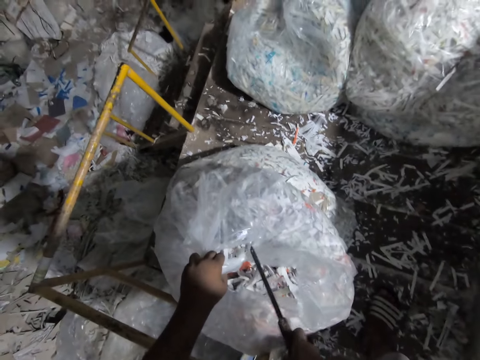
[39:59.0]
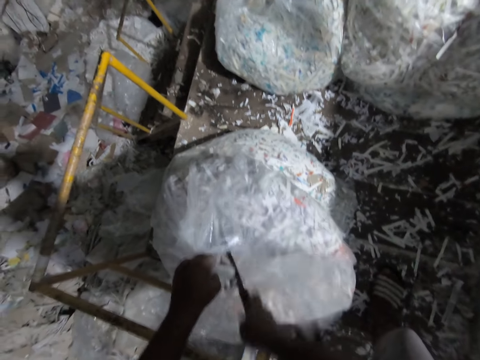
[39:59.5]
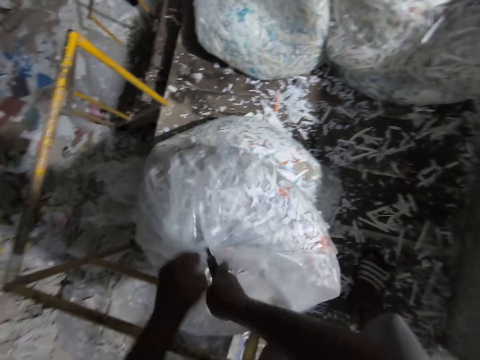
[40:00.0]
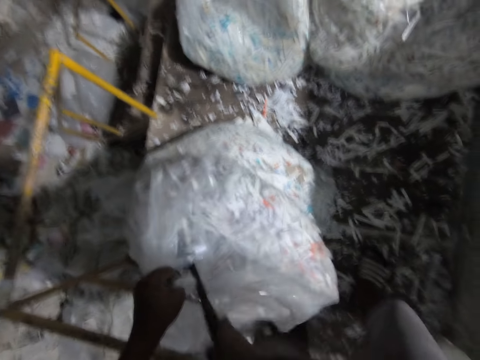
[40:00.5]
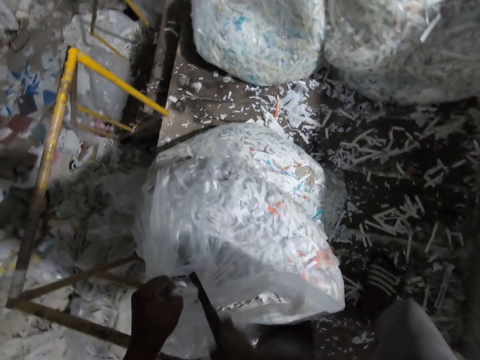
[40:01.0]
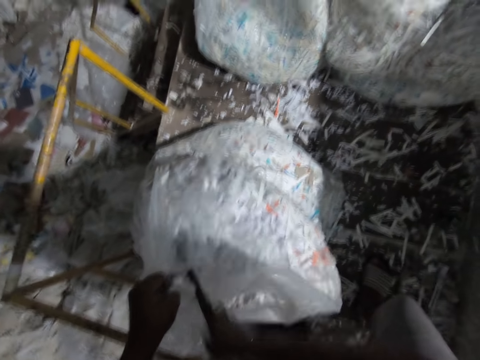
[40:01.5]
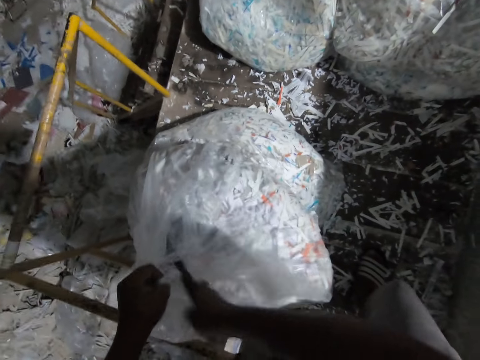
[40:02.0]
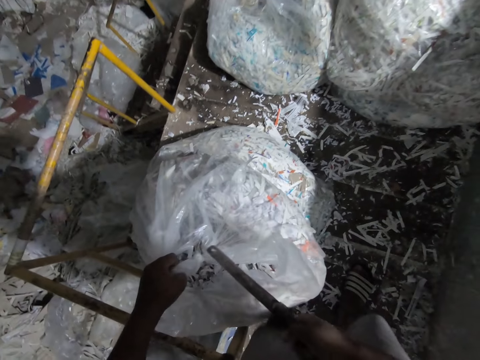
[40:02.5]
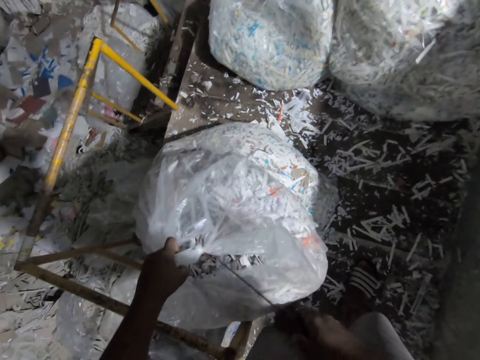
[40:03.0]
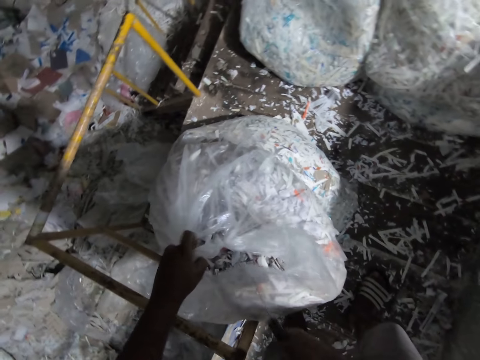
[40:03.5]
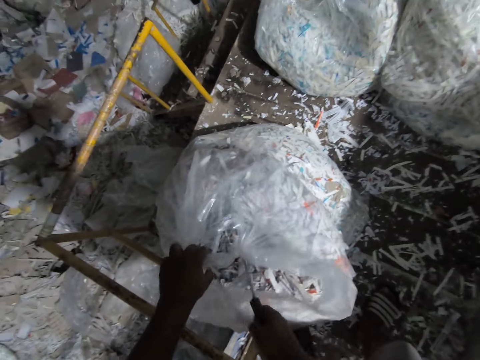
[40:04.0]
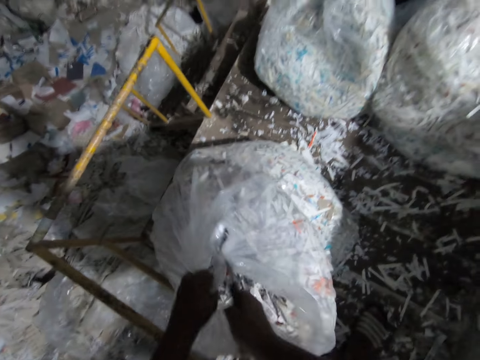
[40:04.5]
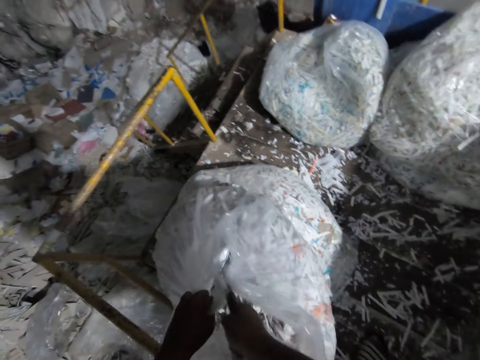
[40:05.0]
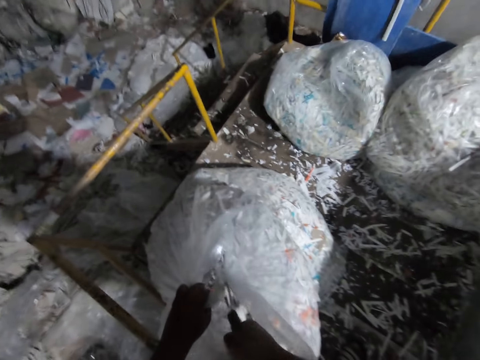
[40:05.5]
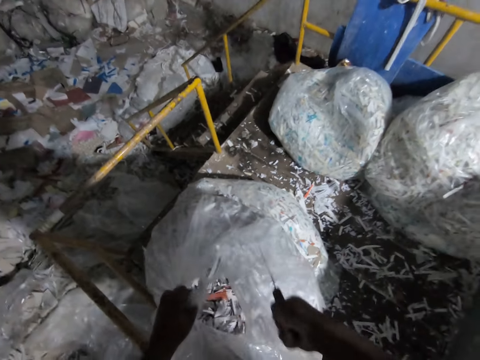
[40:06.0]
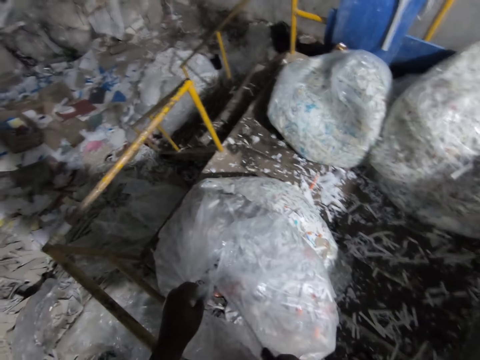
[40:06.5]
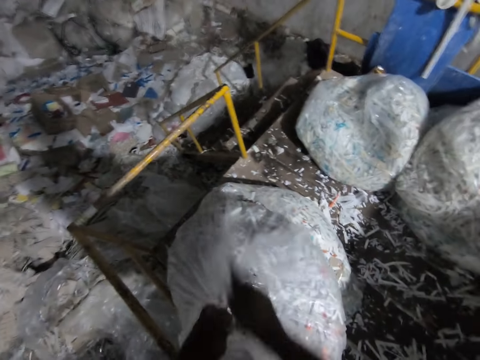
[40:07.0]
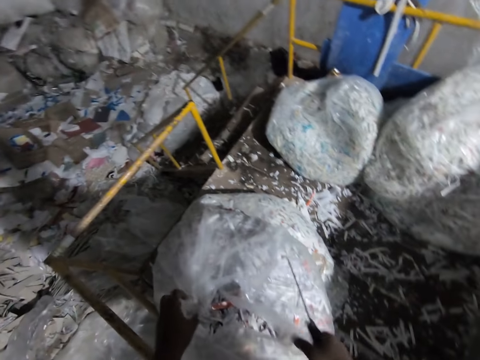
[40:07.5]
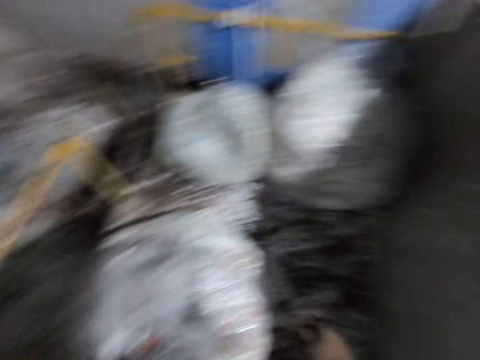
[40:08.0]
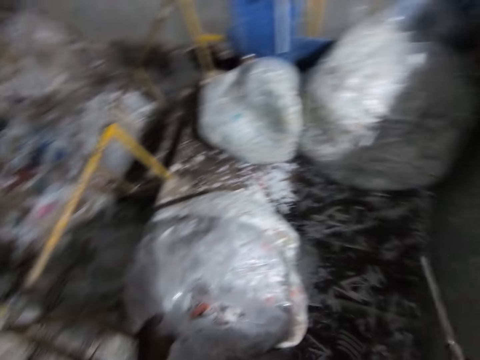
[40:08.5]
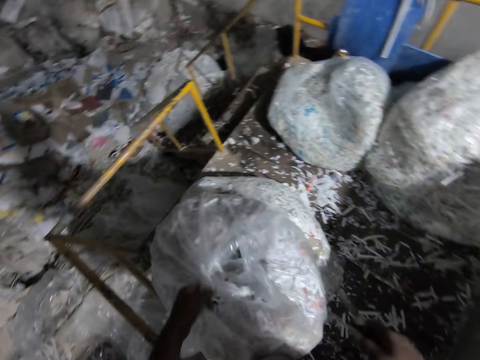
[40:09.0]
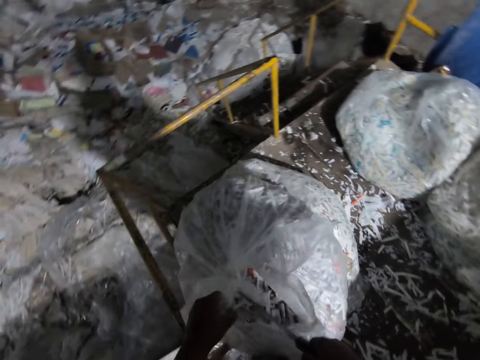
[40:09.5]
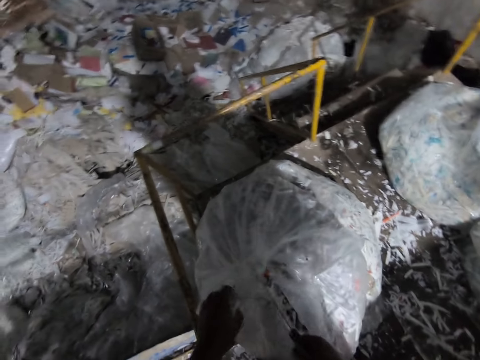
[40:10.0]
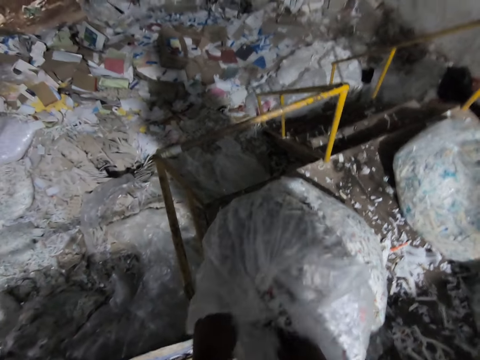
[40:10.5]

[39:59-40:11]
The camera wearer cuts the bag of paper waste on the ground with the knife in his right hand.

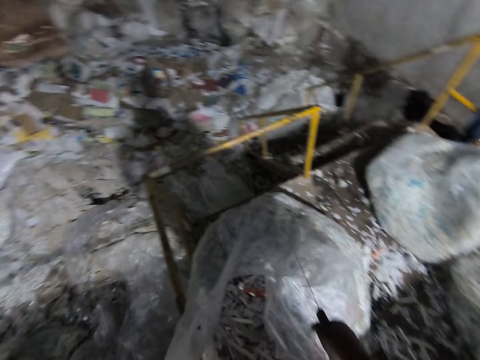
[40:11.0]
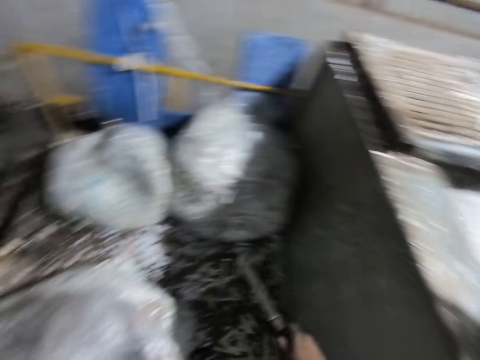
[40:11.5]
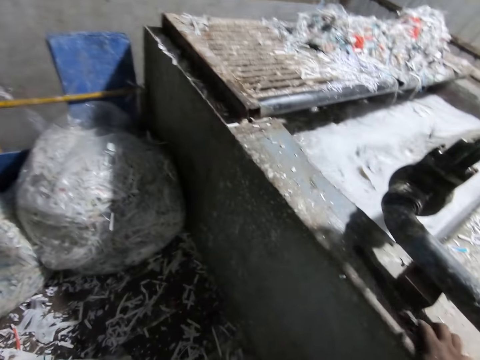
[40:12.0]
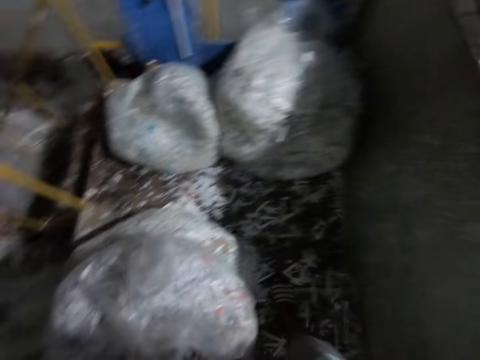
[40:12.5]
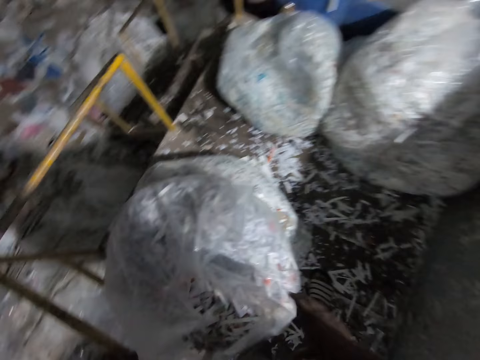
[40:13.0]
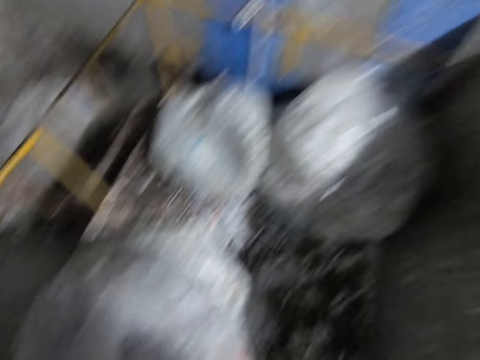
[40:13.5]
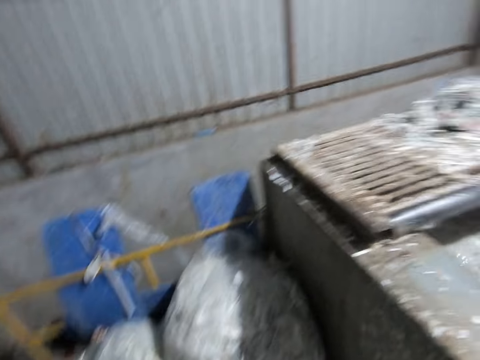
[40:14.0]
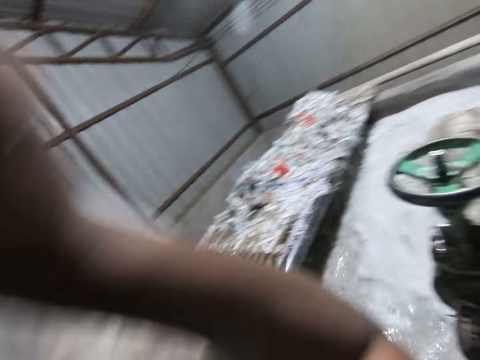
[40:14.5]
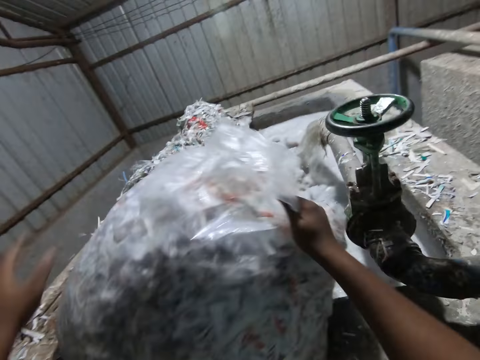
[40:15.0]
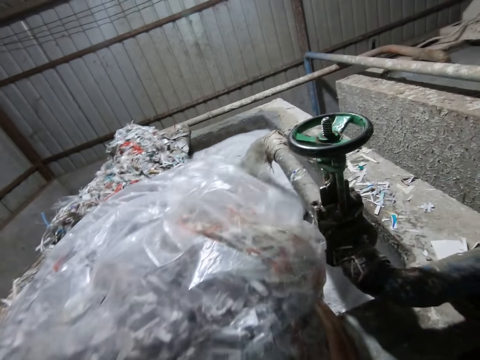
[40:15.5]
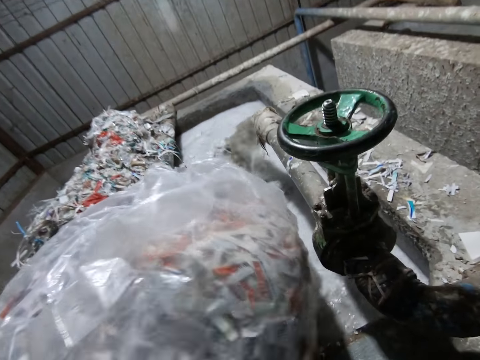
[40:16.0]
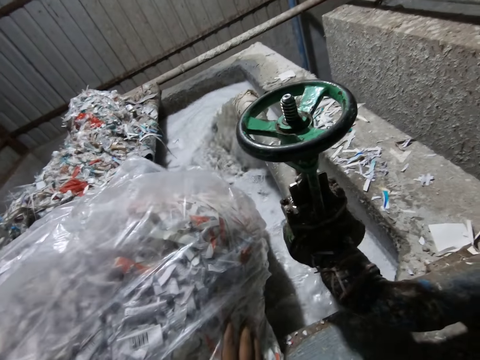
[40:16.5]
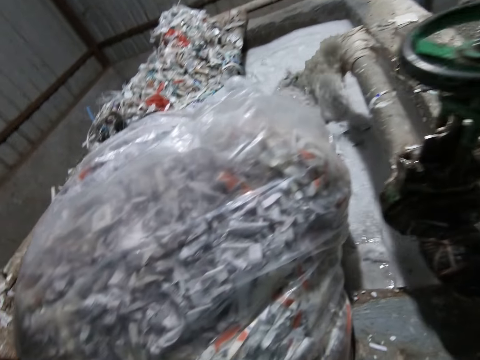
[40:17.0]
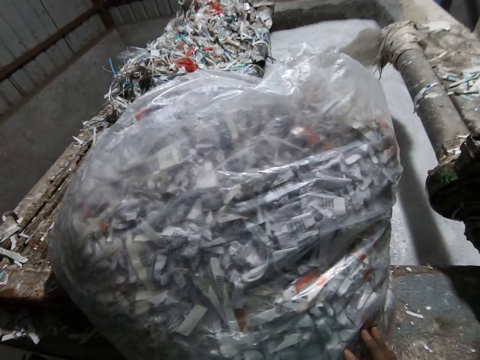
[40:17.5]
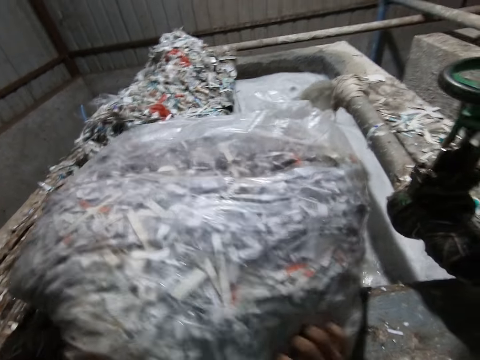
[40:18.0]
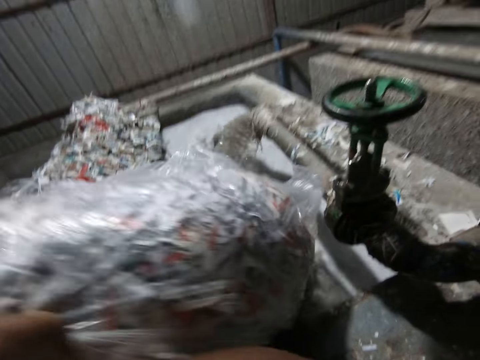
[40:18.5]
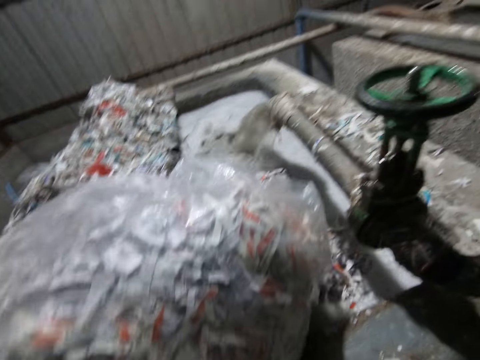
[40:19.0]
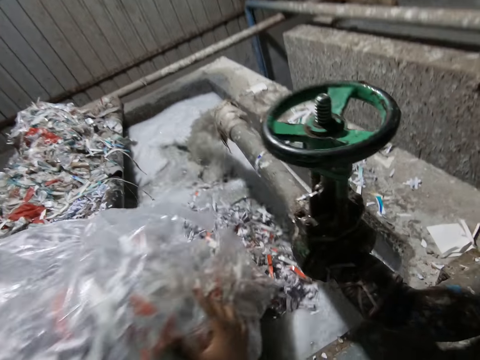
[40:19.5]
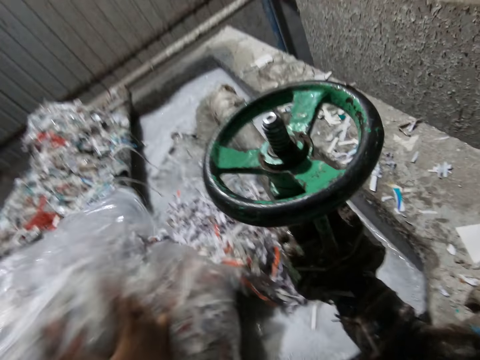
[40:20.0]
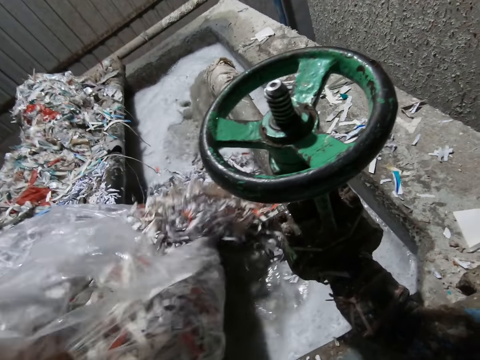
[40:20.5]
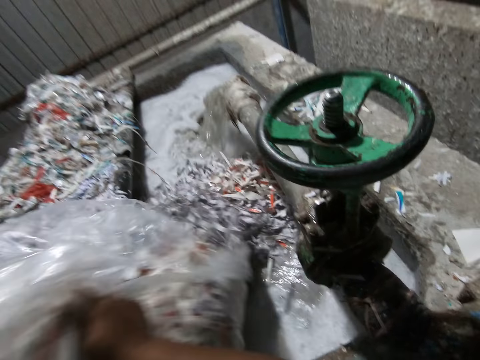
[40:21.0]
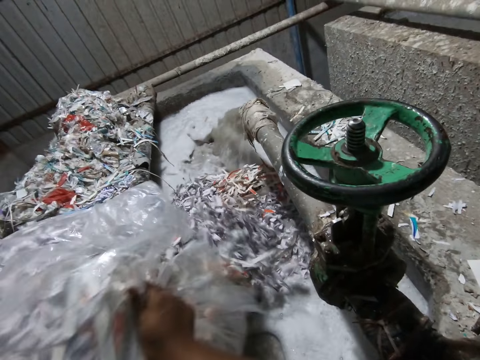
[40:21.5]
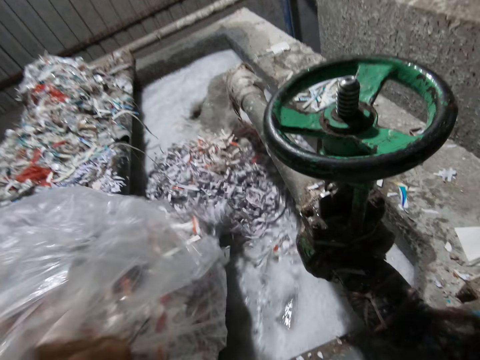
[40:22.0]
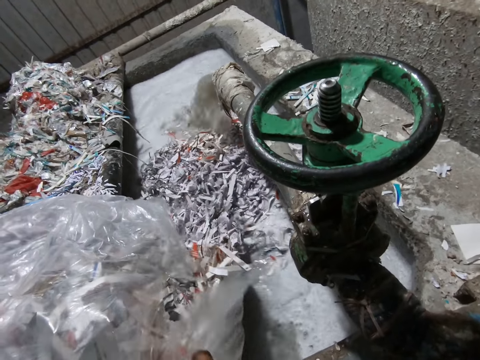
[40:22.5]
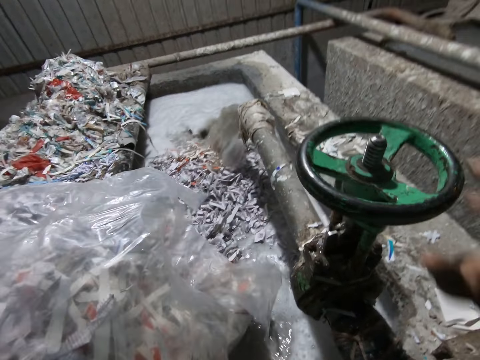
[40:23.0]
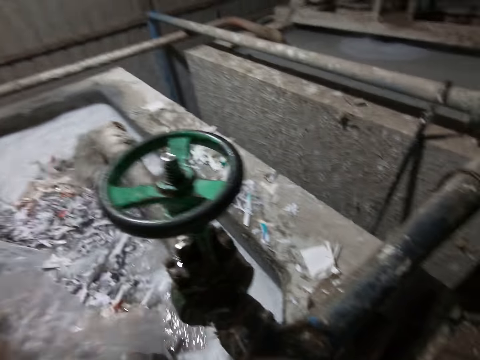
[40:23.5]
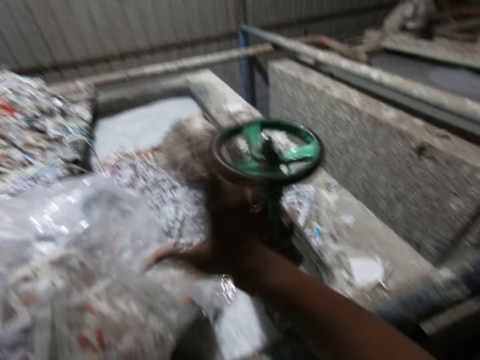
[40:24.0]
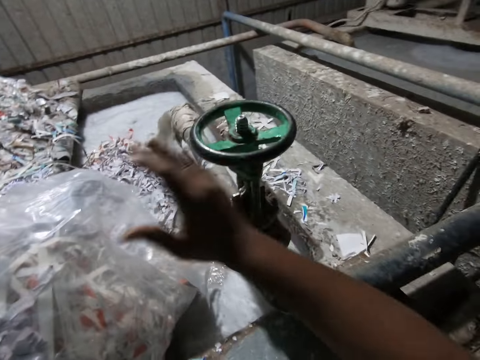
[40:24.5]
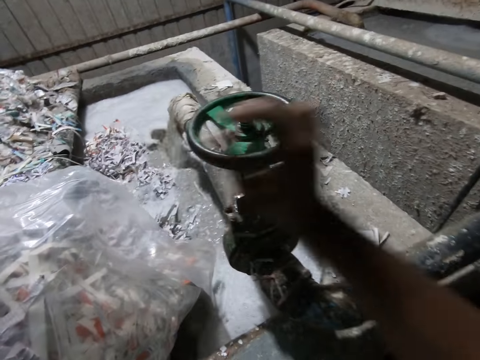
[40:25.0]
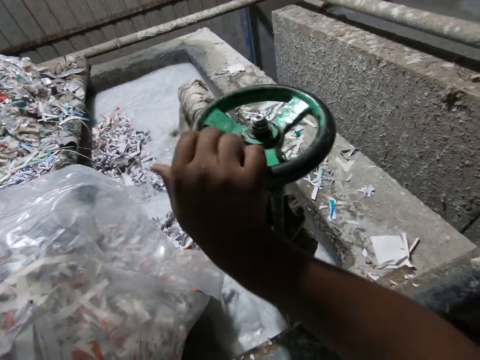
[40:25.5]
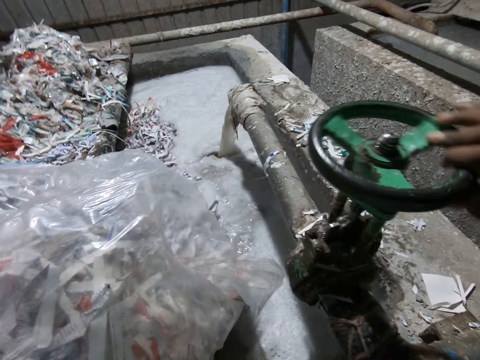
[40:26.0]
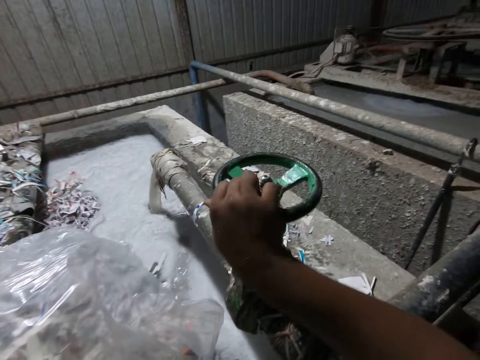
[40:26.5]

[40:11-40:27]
The camera wearer drops the knife in his right hand on the slab in the factory. He lifts the bag of paper waste from the ground with both hands. He drops the bag of paper waste in his hands on the slab. He pours paper shreds in the water. He turns the bag of paper waste over into the concrete trench in the factory with both hands. He shakes the bag of paper waste on the slab with both hands. He rotates the wheel of the machine pump with his right hand.
